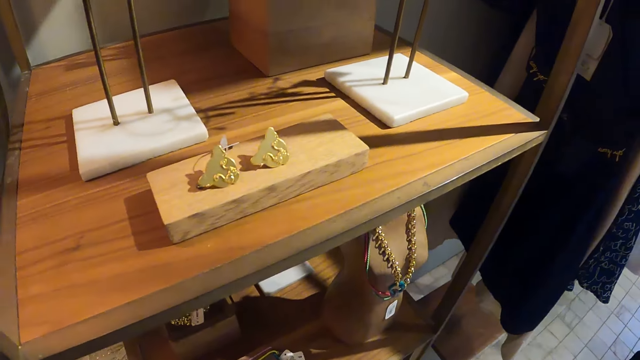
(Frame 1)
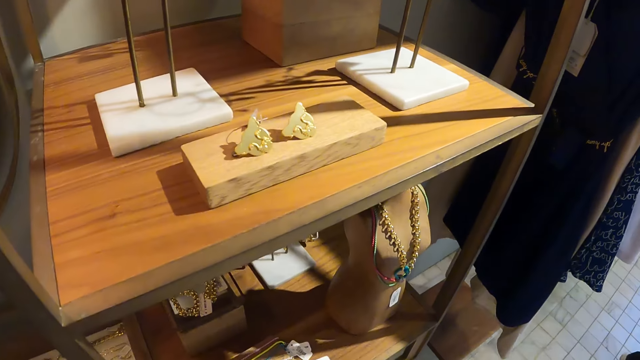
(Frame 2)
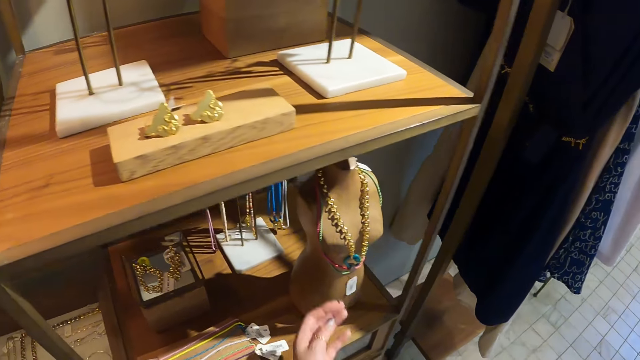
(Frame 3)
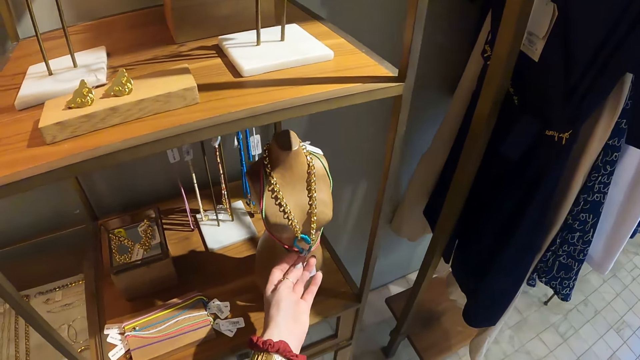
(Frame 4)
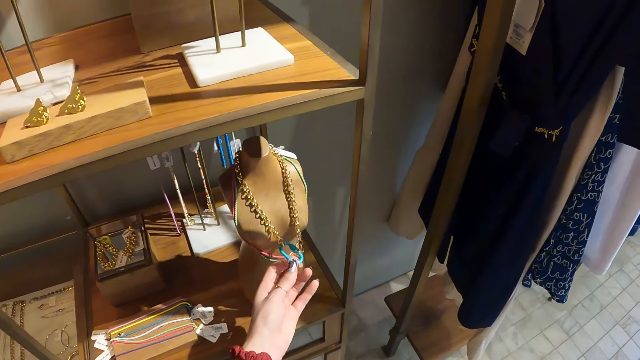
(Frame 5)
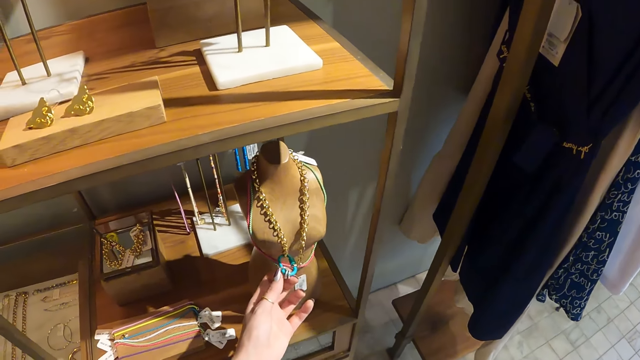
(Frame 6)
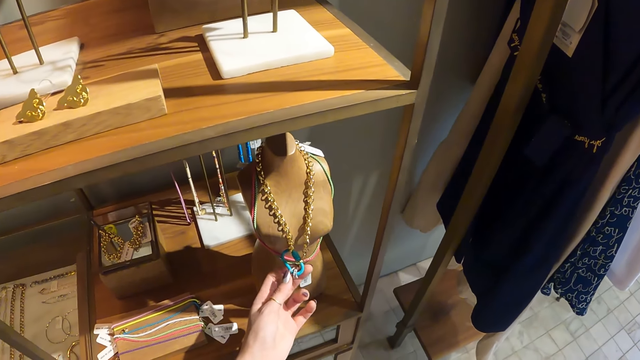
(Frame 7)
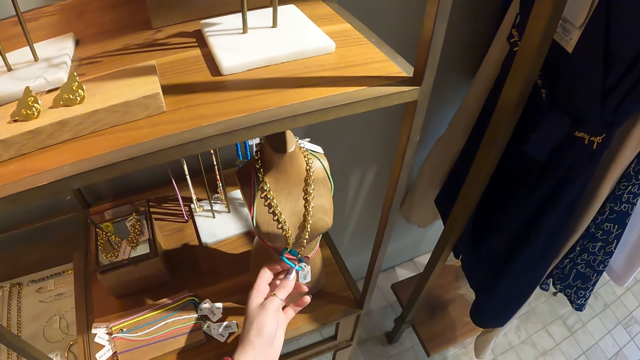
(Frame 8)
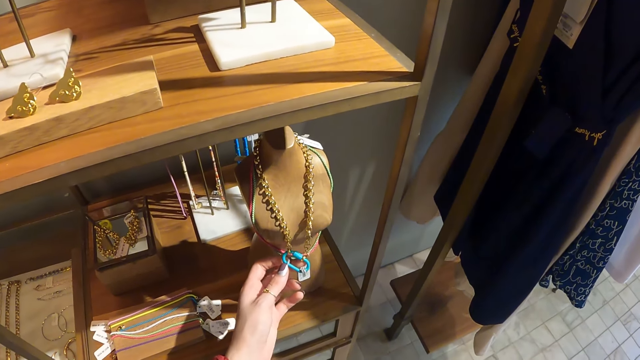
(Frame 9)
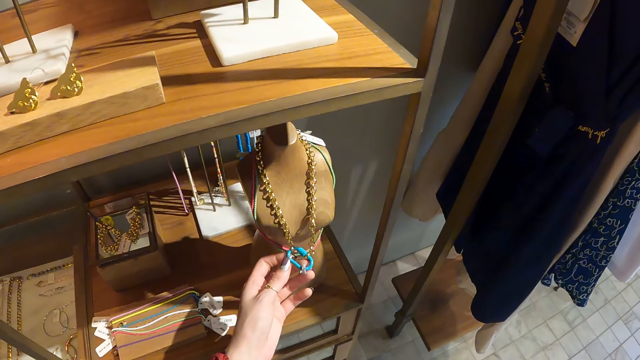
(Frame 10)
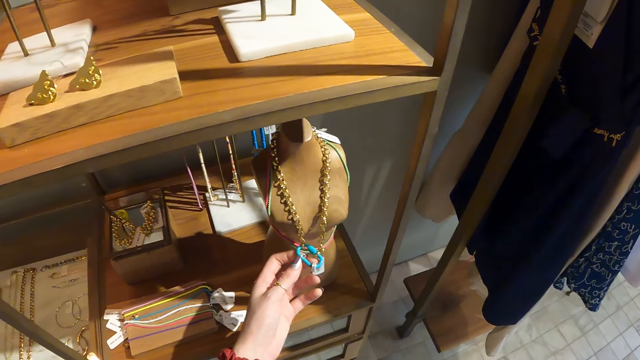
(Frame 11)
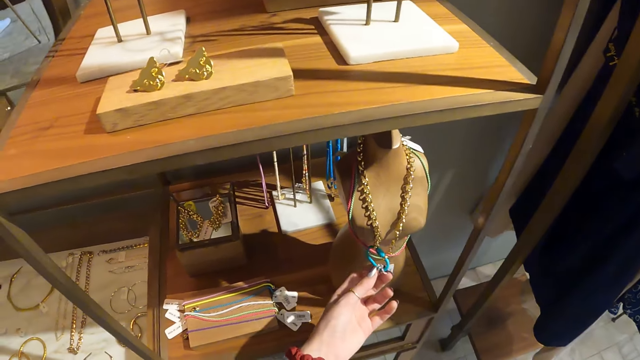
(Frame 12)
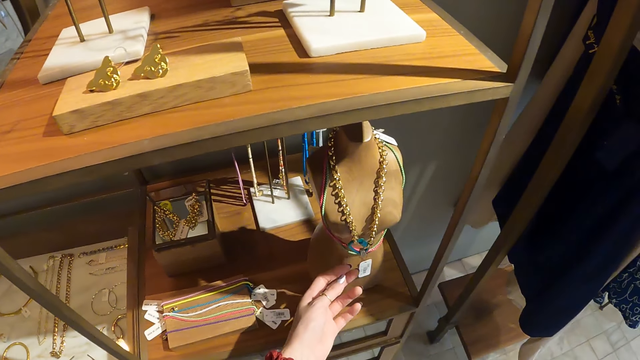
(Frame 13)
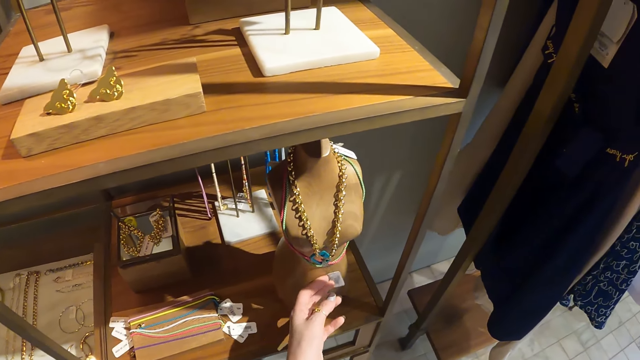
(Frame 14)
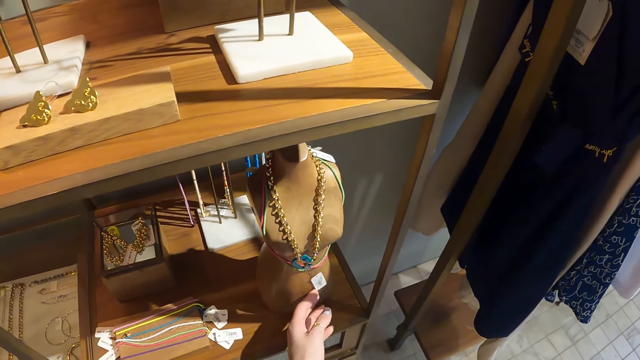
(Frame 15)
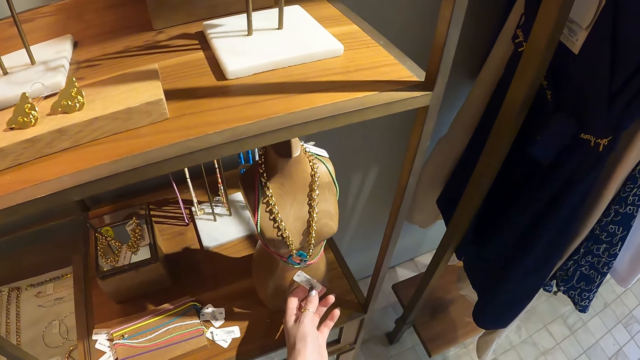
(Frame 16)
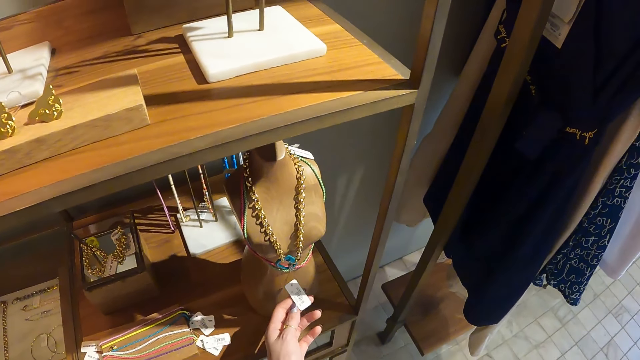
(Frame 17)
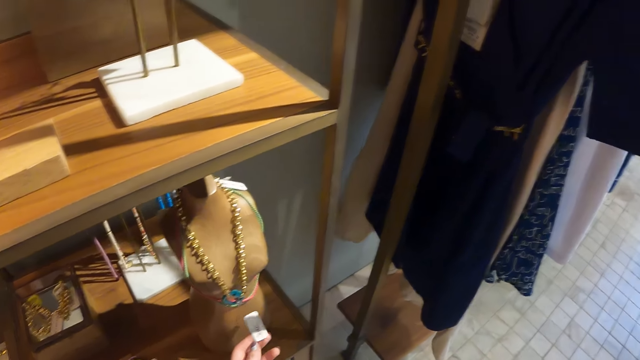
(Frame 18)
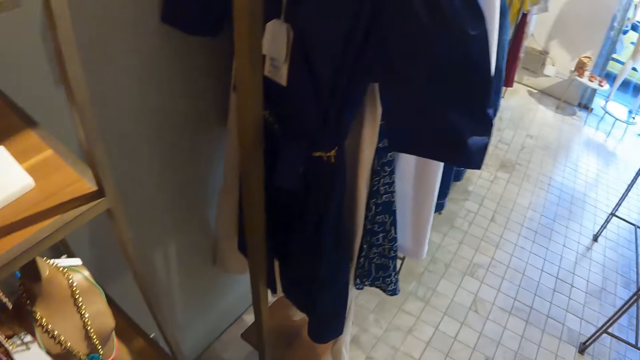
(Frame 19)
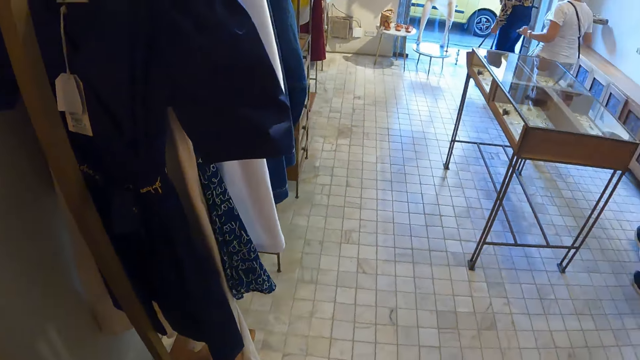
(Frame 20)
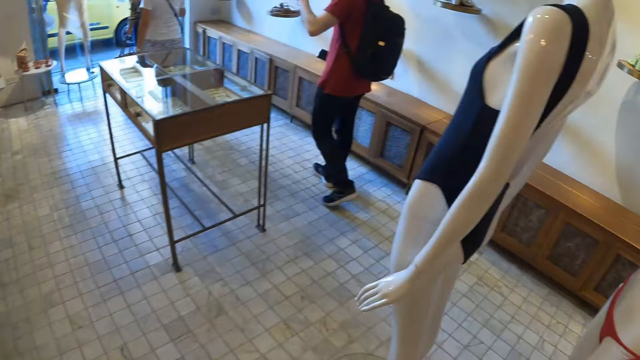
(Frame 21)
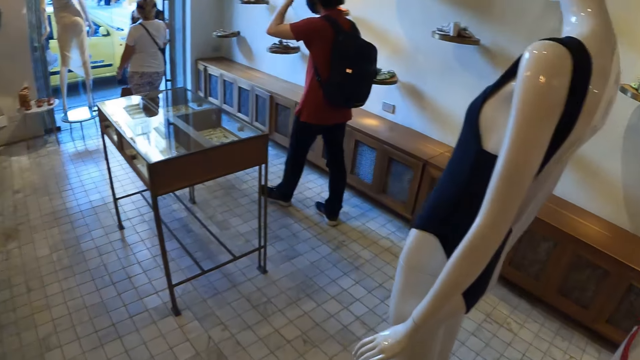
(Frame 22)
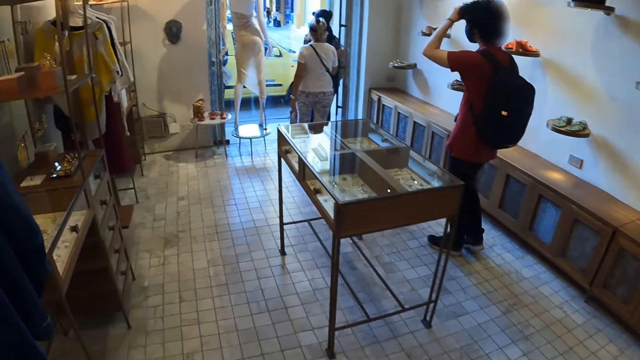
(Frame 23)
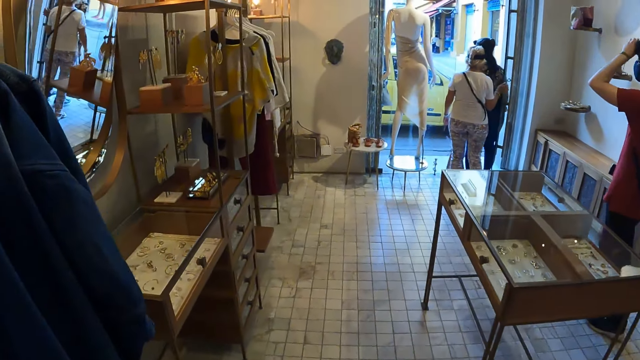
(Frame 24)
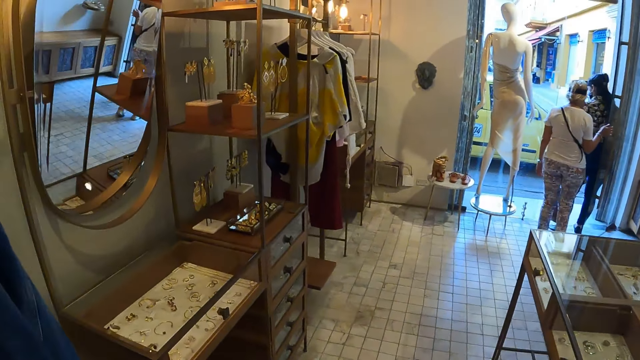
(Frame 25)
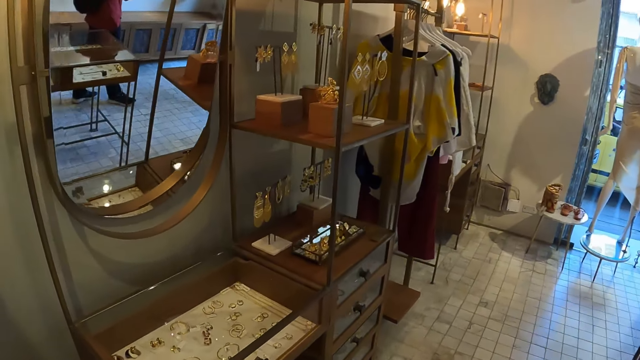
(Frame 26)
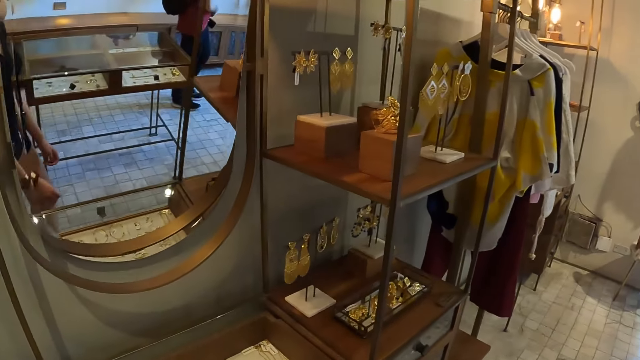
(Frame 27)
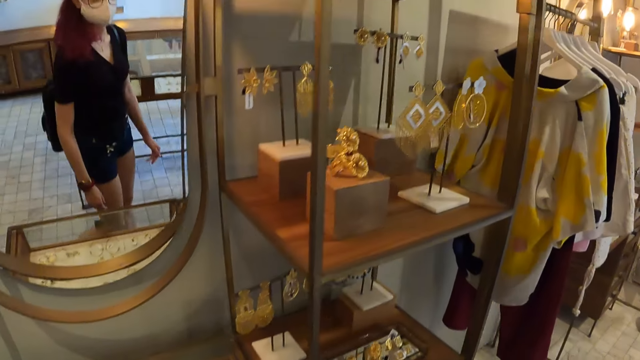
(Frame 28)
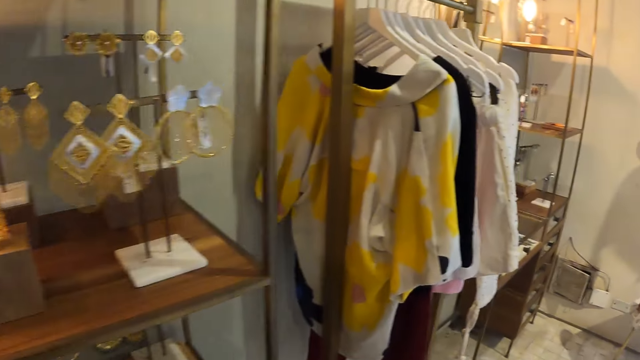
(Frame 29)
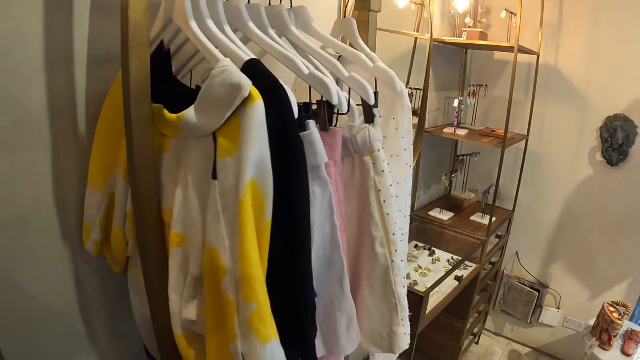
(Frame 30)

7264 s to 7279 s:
The camera wearer looks at the necklace. They touch the necklace. They drop the necklace. They touch the tag. They look around. They walk.

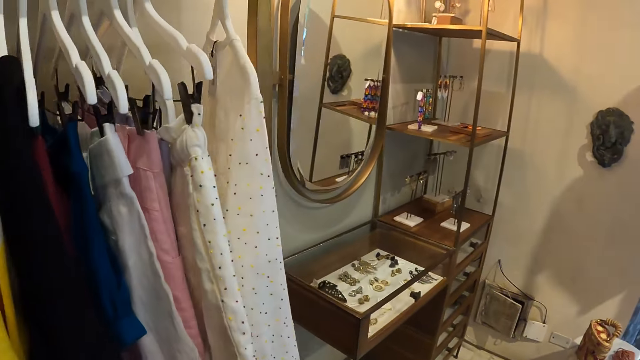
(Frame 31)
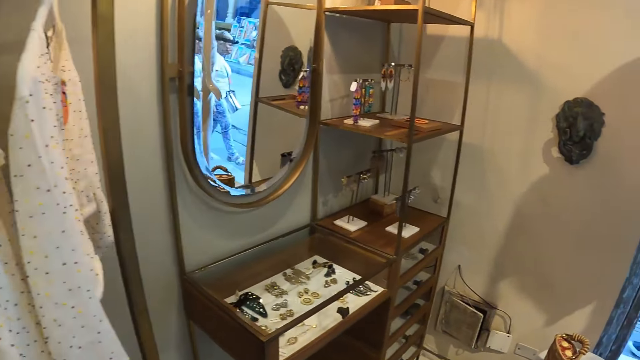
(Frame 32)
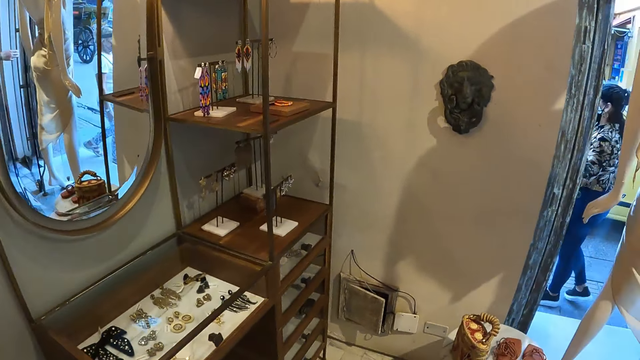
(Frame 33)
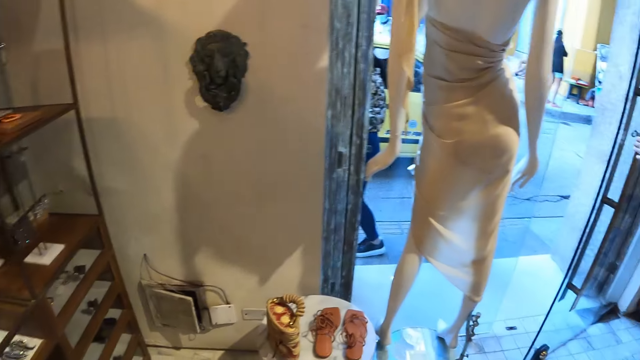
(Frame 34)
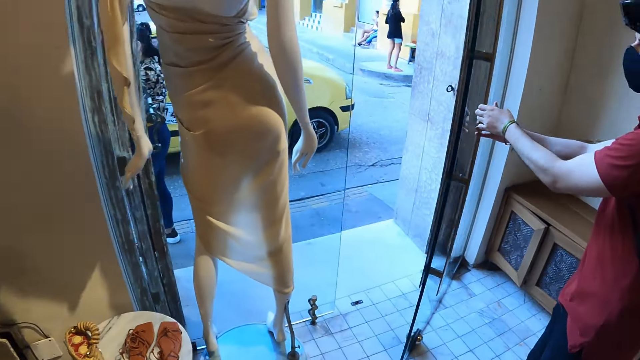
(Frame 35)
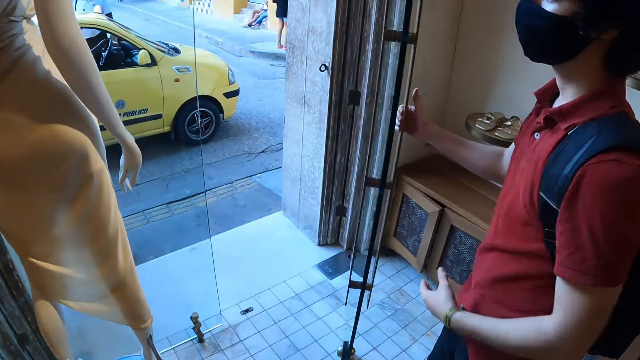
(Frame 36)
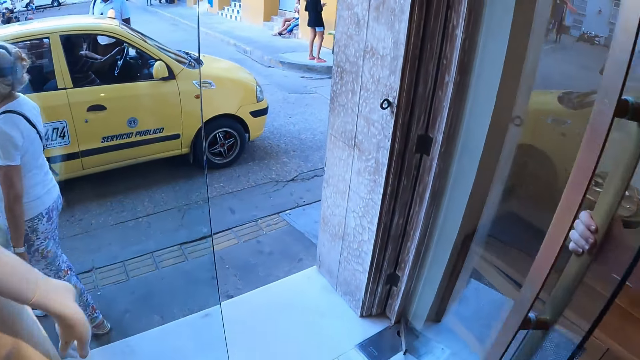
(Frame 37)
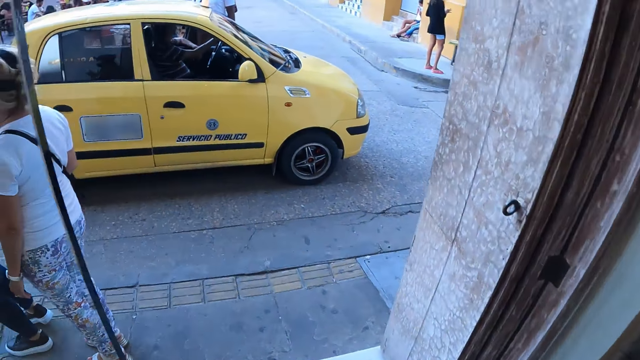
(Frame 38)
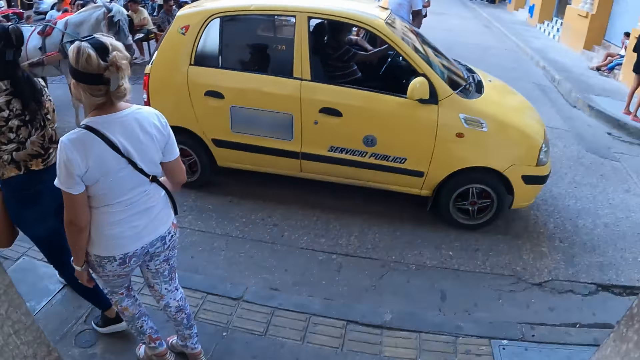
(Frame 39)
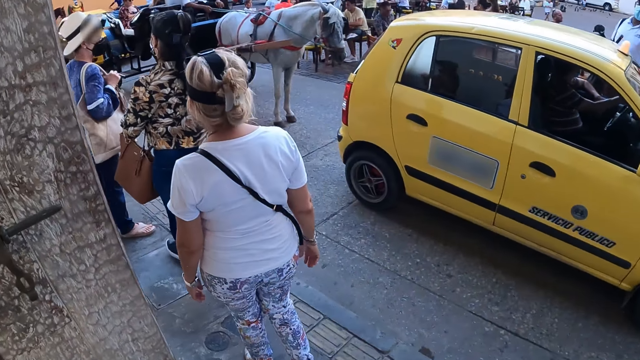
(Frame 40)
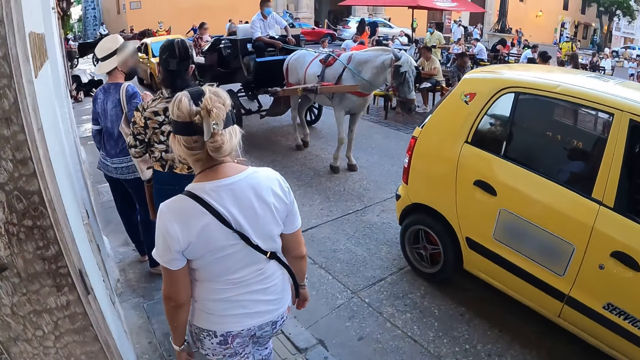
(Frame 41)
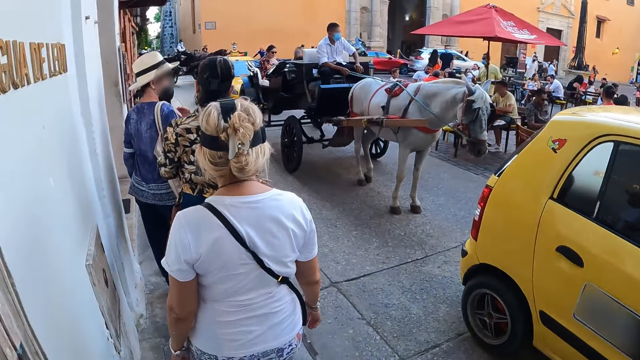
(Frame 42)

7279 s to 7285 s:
The camera wearer walks outside the store. They walk on the pavement.
